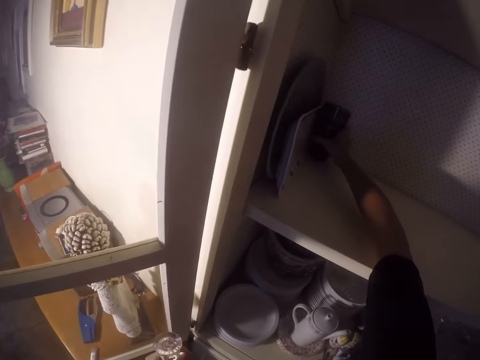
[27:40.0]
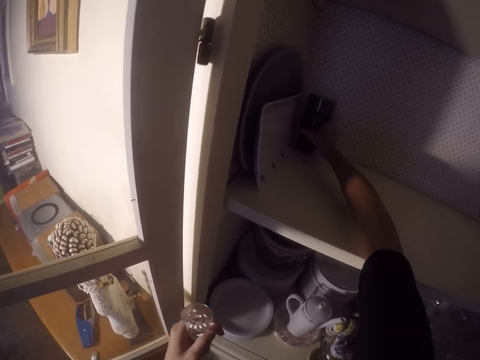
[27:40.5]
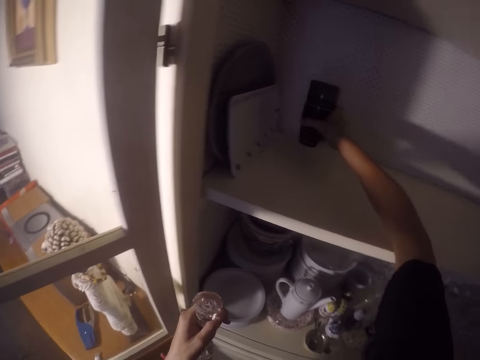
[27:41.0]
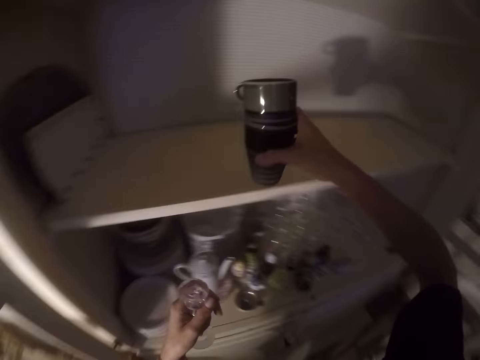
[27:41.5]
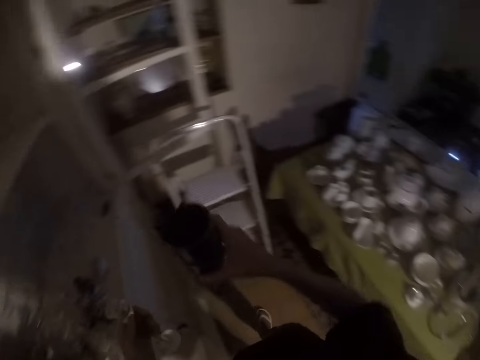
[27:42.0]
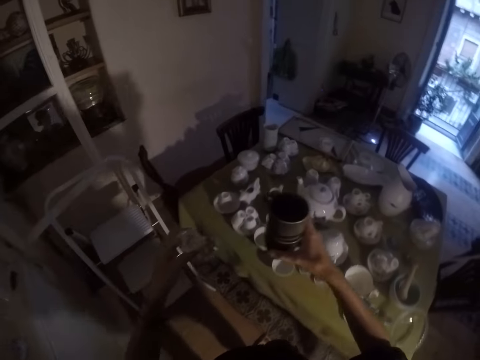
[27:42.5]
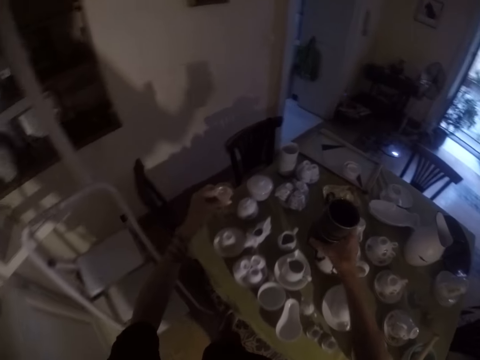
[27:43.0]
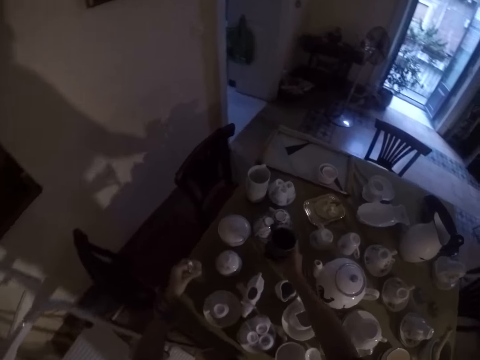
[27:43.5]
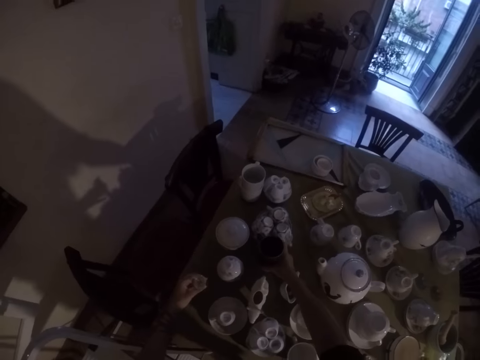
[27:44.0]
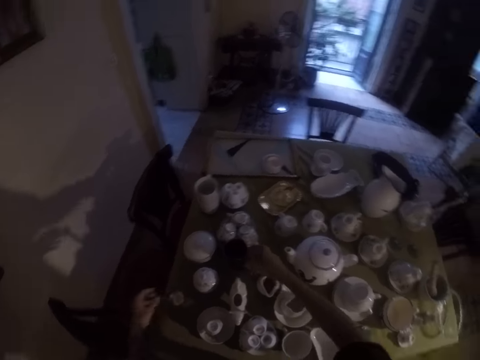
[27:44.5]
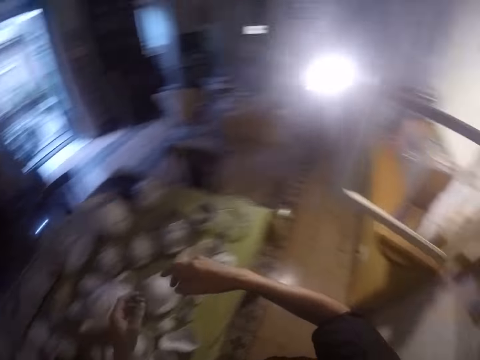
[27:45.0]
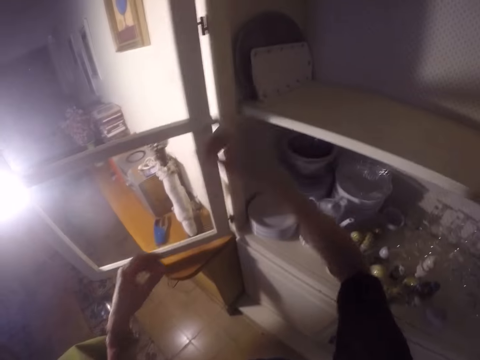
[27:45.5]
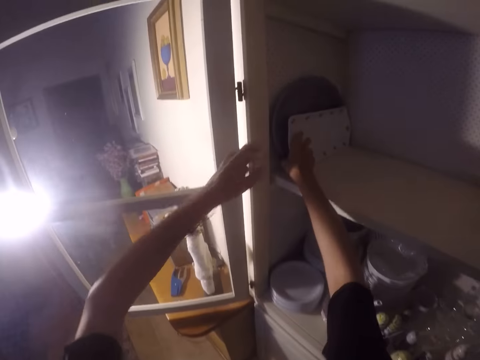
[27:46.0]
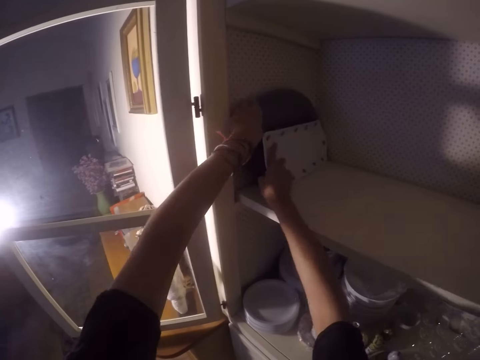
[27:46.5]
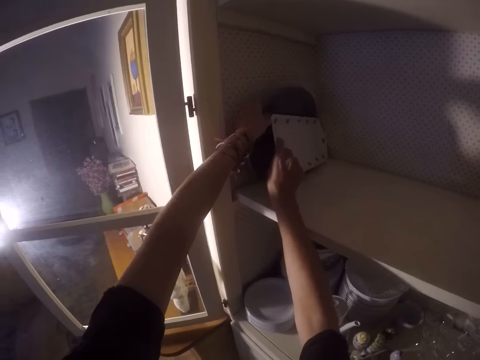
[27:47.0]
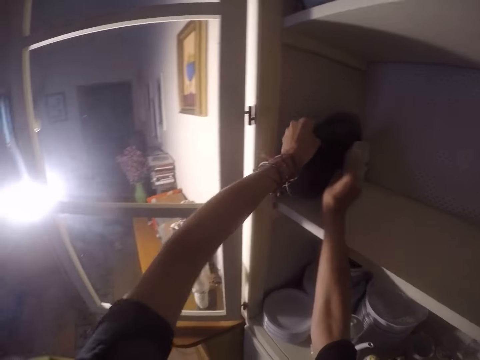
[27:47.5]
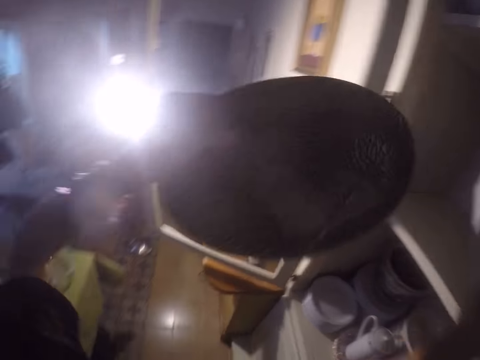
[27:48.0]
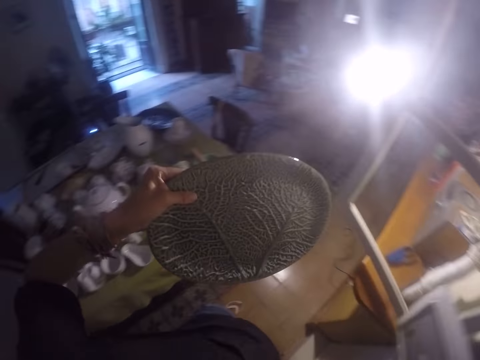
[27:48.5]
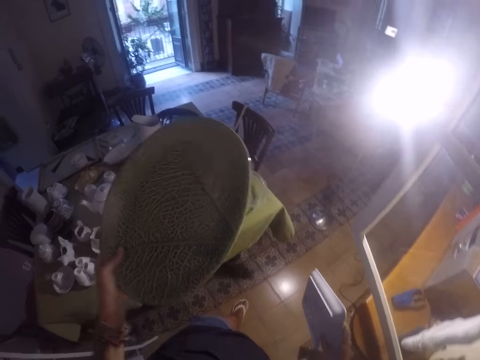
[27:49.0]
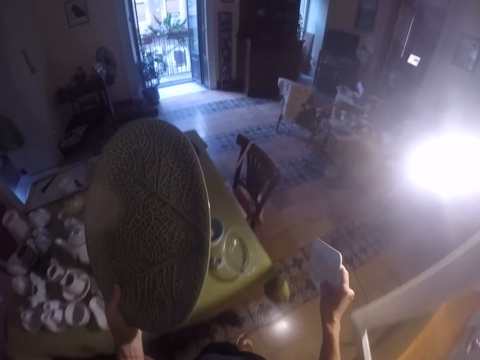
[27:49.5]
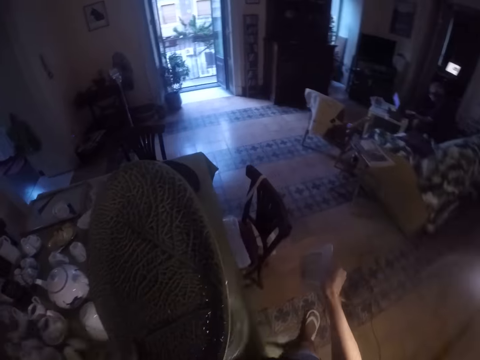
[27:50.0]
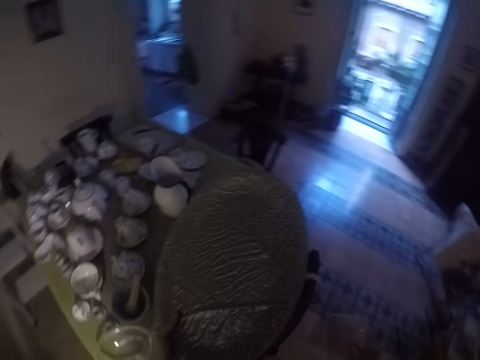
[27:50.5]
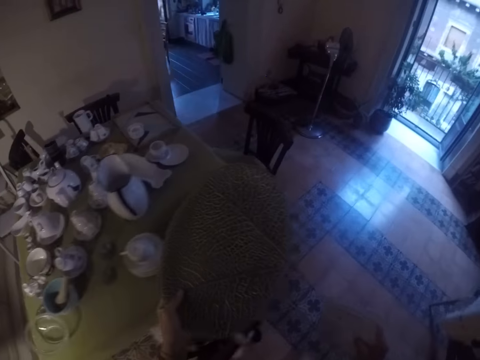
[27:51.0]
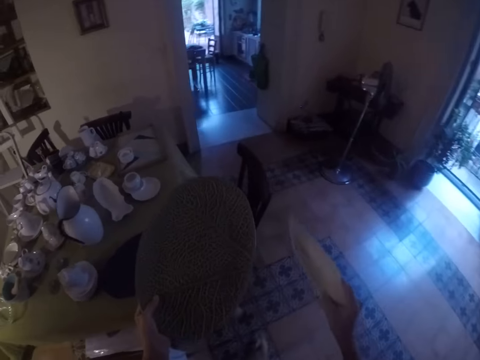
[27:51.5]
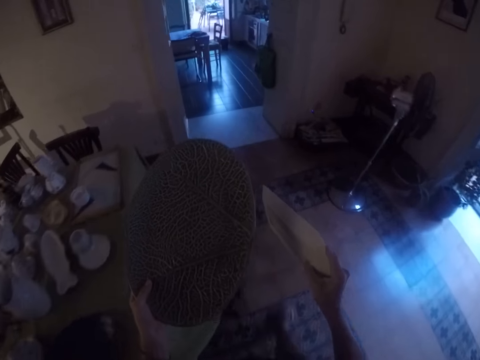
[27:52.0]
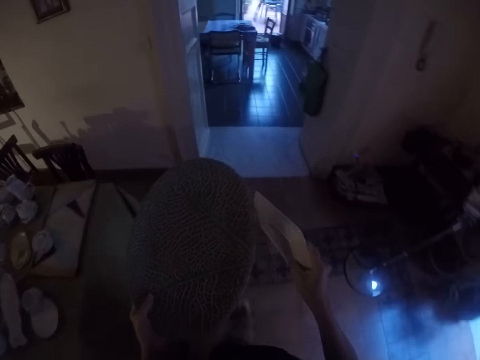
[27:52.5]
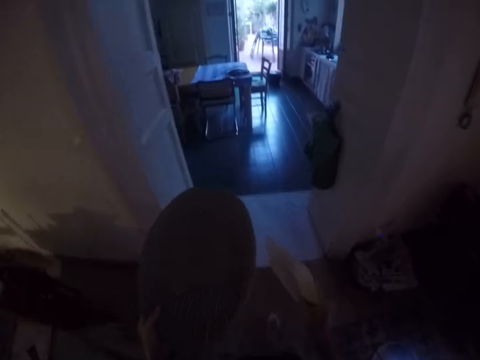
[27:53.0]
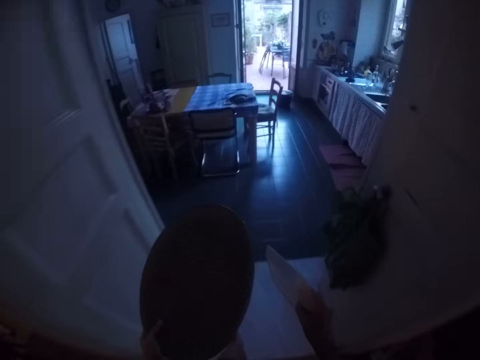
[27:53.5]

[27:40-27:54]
The camera wearer picks the cups from the cabinetry. They lift the cups. They make a step. They place the glass on the table. They place the cups on the table. They lift both hands. They make a step. They lift both hands. They pick the plates from the cabinetry. They lift the plates. They walk around the house.

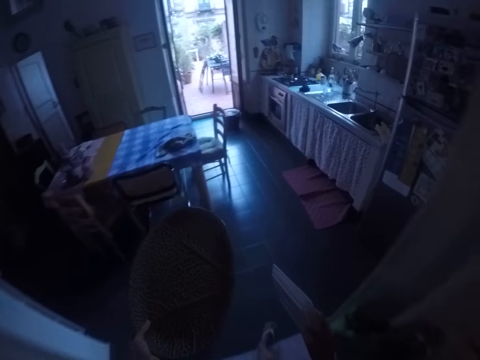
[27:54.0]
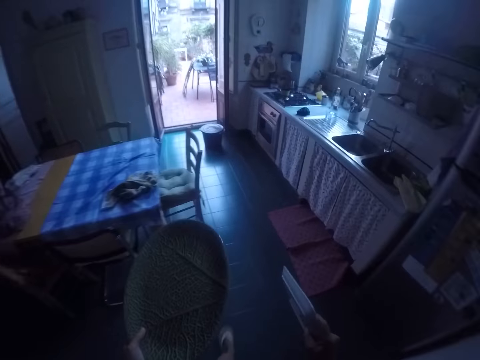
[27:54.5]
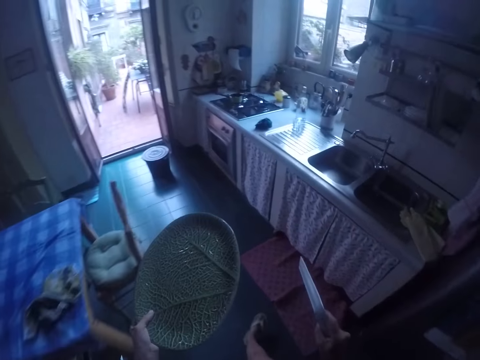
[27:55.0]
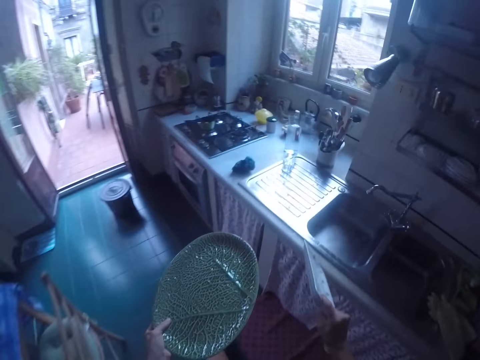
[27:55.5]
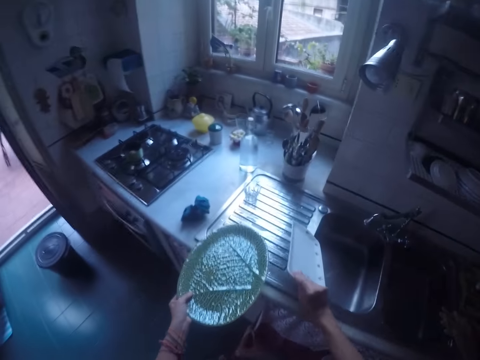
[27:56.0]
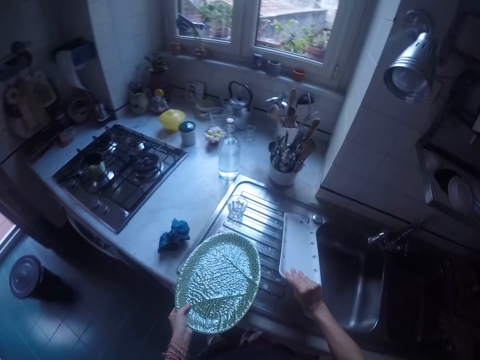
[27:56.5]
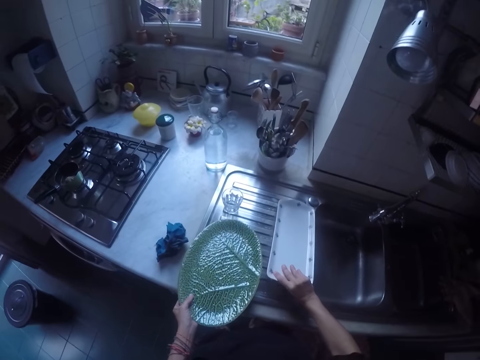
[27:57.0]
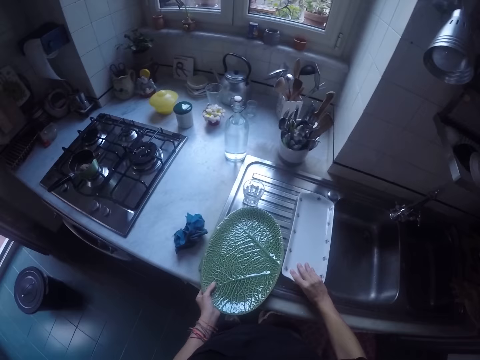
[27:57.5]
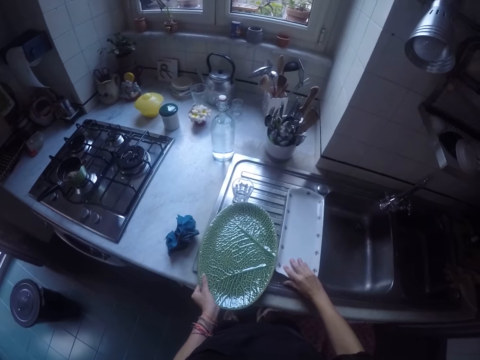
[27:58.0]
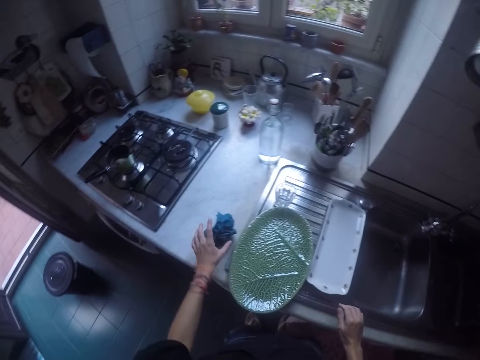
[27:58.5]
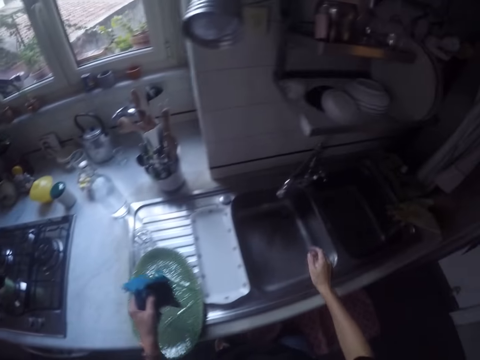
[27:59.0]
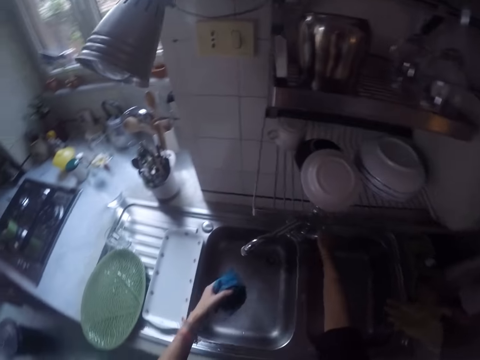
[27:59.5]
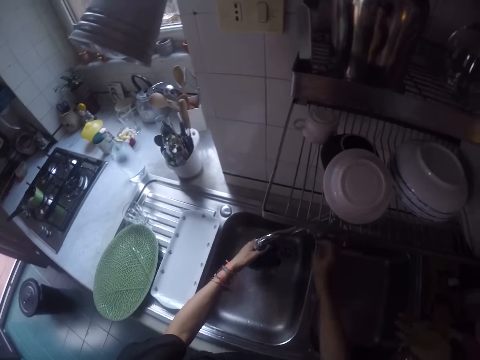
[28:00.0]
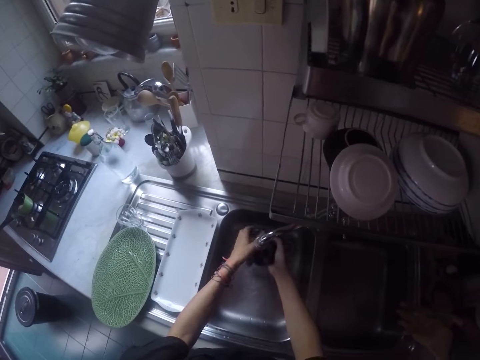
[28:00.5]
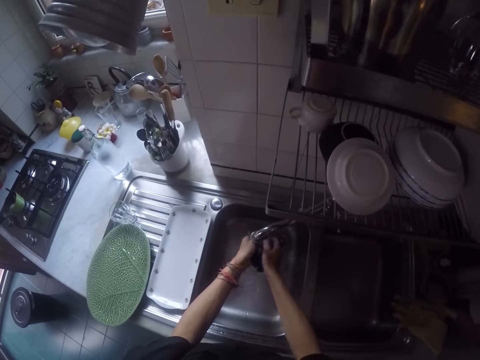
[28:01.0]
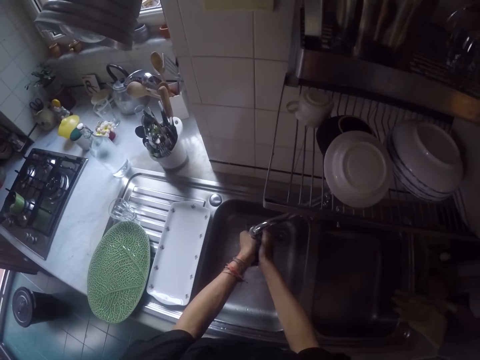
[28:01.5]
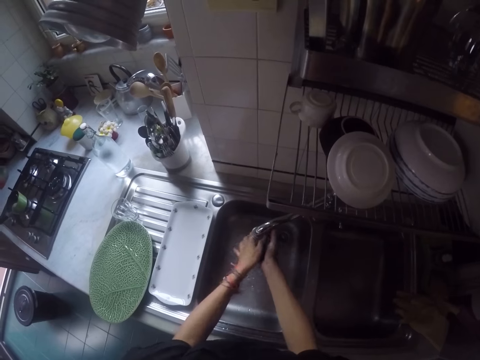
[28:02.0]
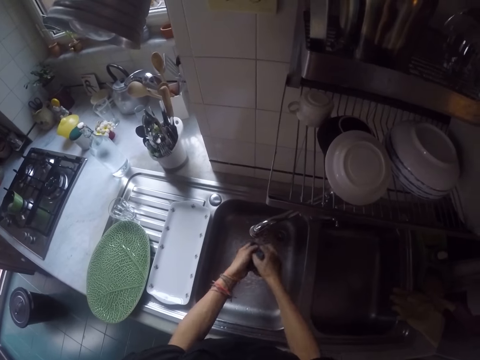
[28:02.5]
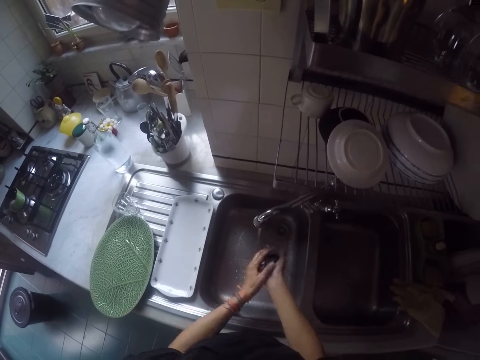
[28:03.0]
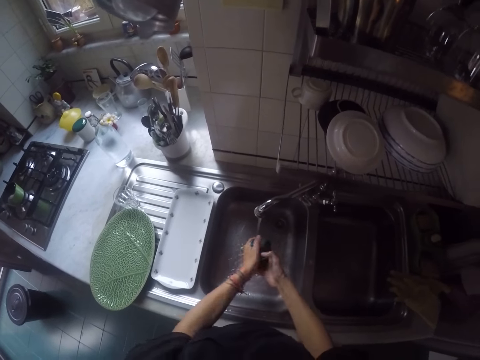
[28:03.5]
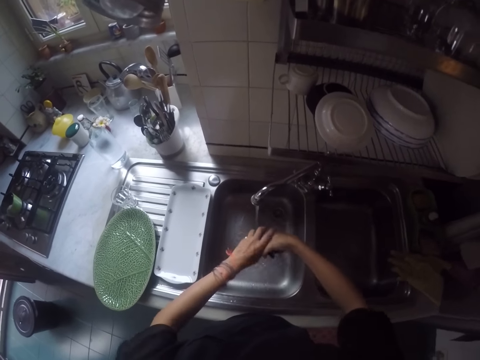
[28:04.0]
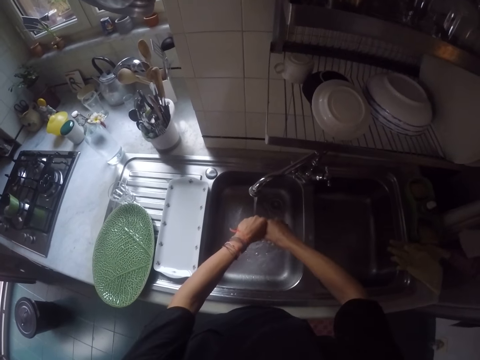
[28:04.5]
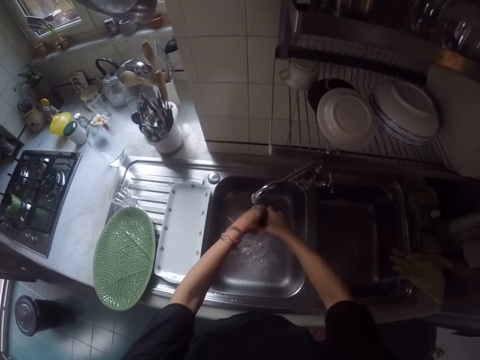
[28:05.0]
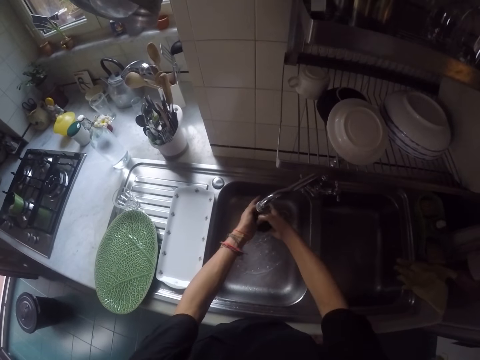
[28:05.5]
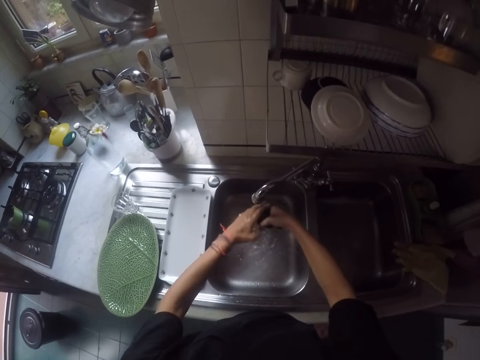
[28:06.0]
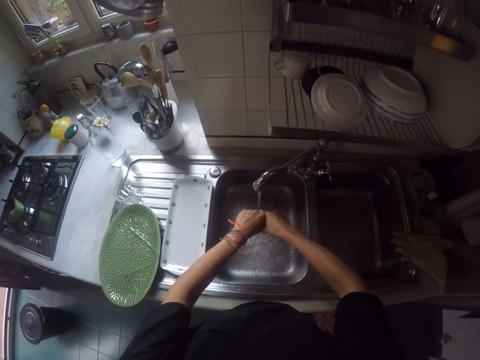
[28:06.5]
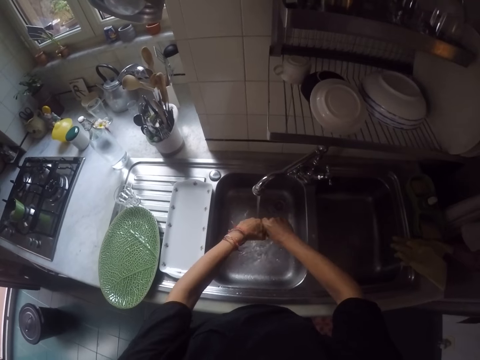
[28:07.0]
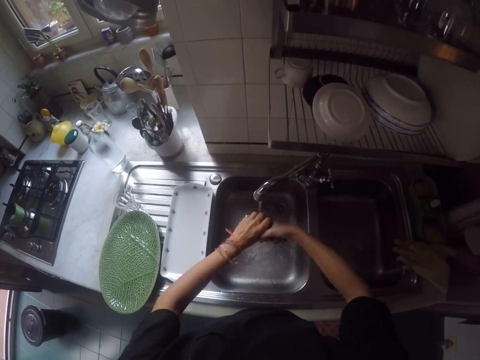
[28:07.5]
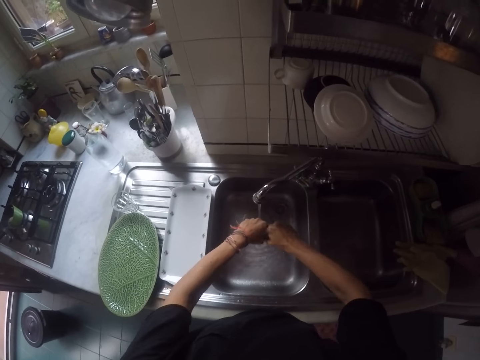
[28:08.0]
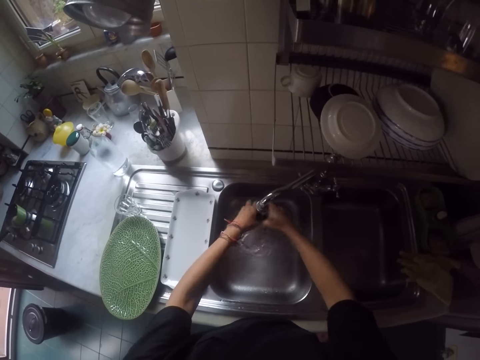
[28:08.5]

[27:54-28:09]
The camera wearer places the plates on the sink. They move both hands. They pick up a cloth. They open the tap. They rinse the cloth. They squeeze the piece of cloth. They rinse the cloth. They squeeze the cloth.
